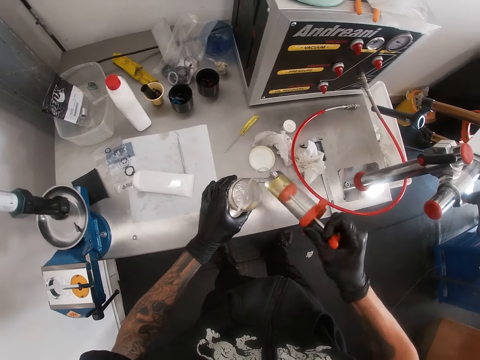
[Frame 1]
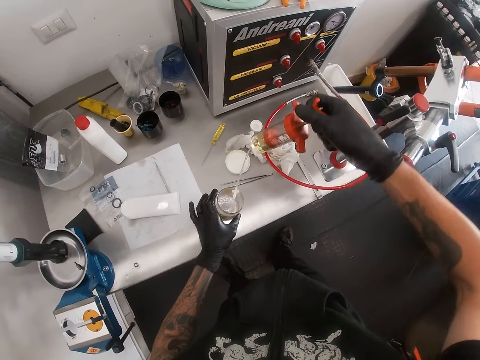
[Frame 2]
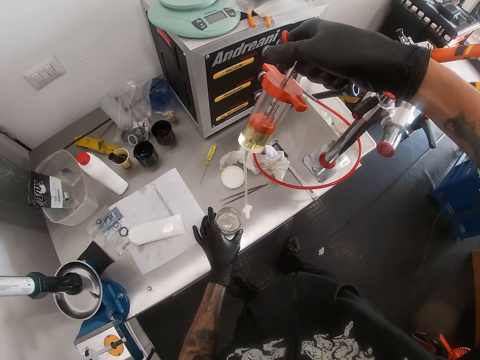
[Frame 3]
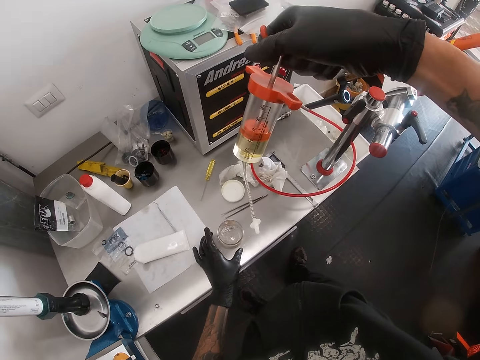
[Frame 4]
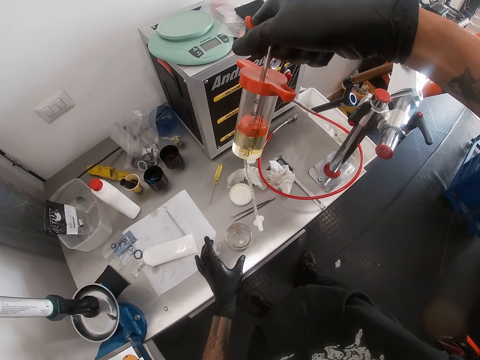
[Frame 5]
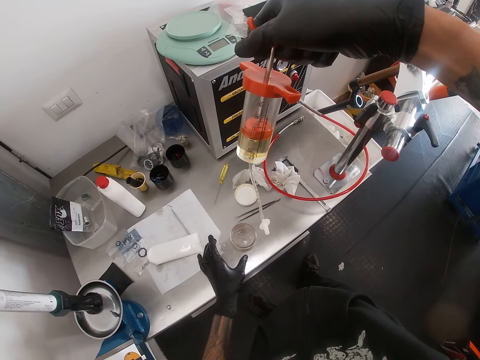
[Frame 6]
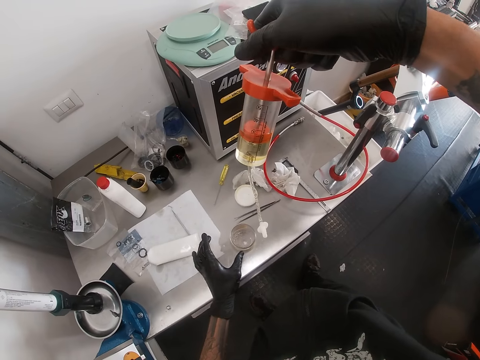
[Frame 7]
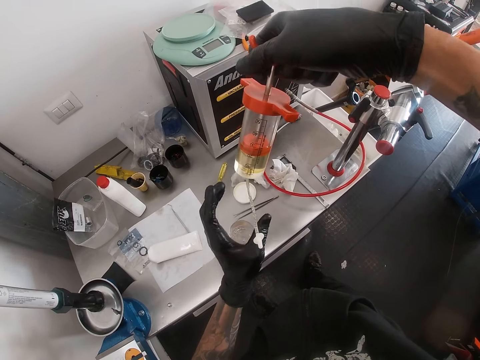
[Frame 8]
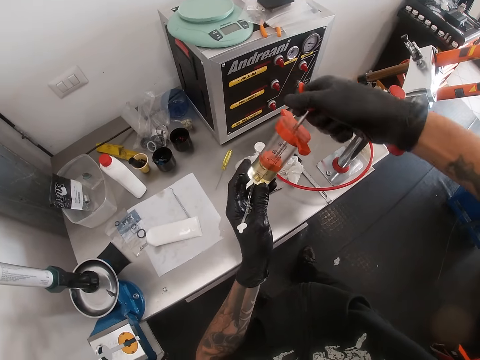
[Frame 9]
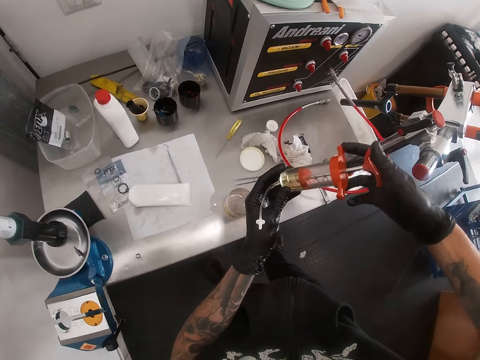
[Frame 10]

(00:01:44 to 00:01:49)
The camera wearer drops the fork fluid container on the table with his left hand. He stares at the liquid inside the injection tube.

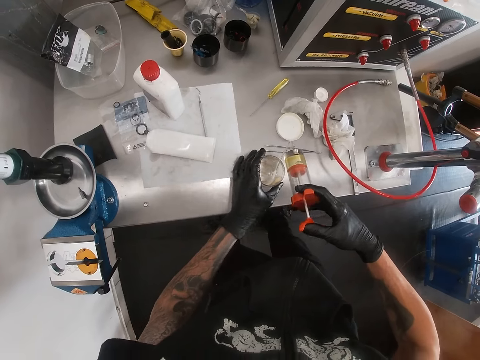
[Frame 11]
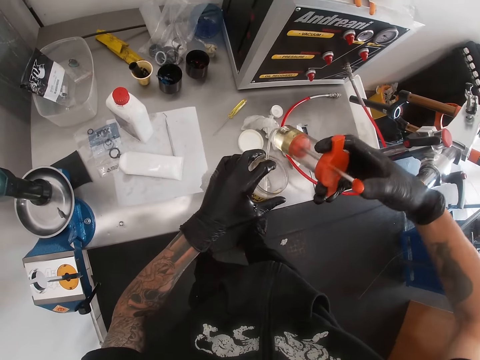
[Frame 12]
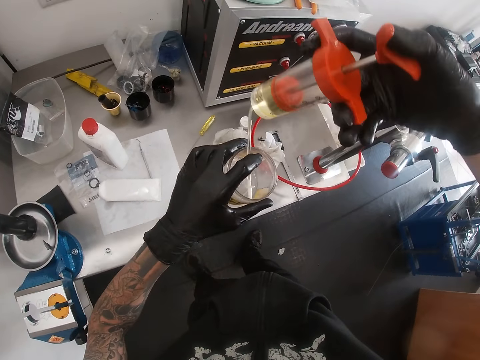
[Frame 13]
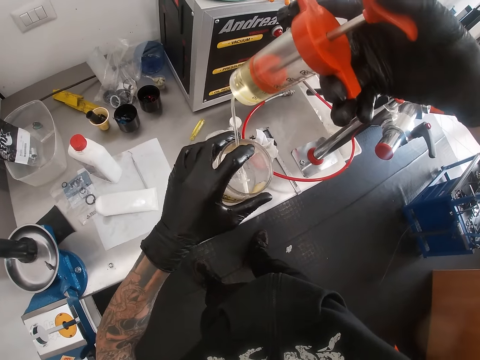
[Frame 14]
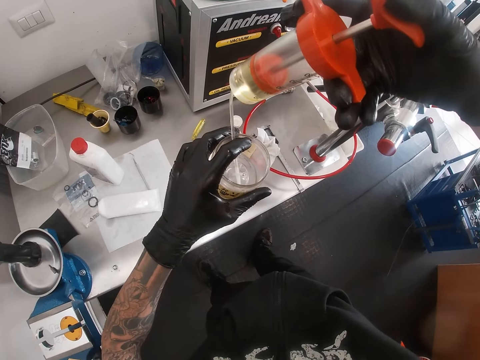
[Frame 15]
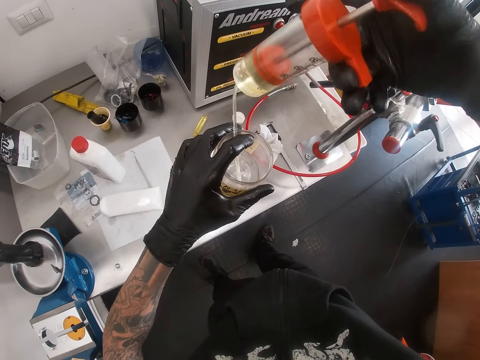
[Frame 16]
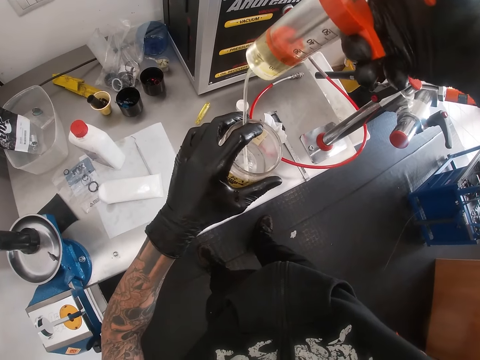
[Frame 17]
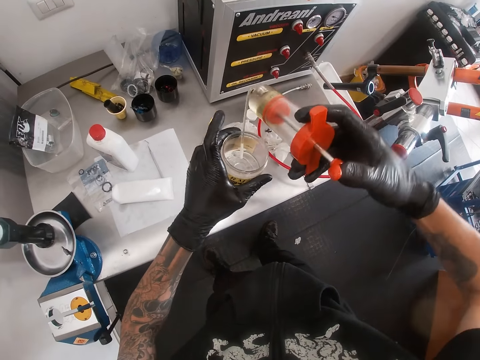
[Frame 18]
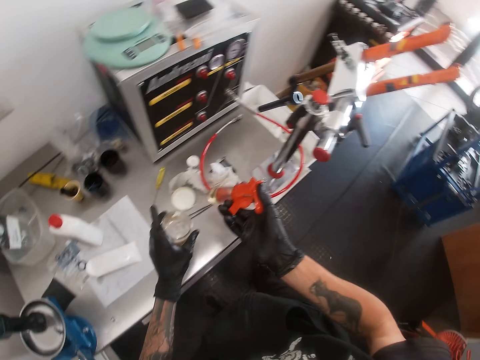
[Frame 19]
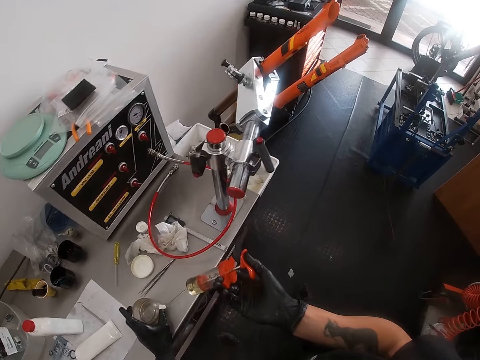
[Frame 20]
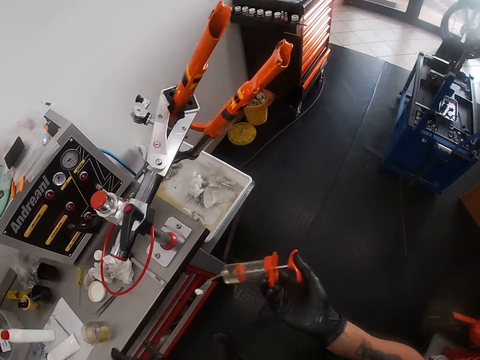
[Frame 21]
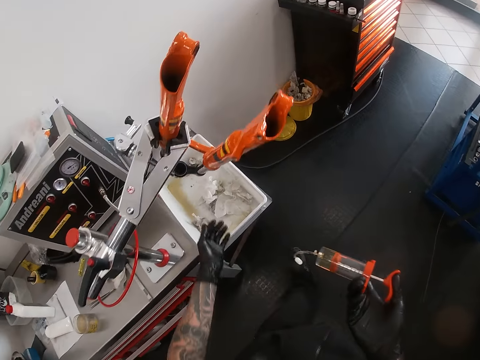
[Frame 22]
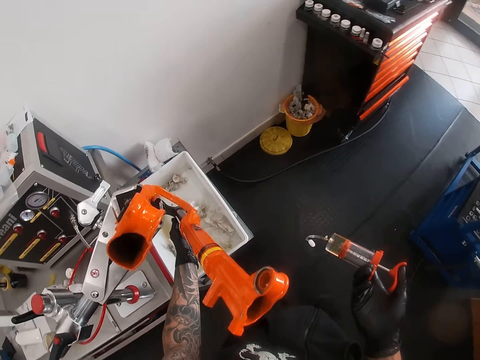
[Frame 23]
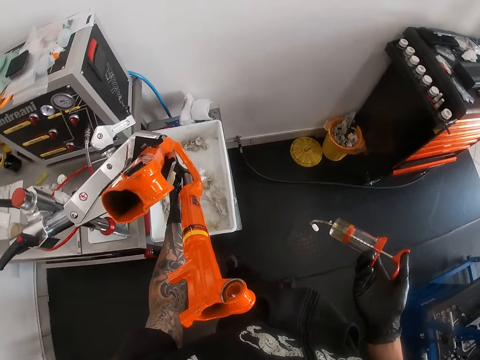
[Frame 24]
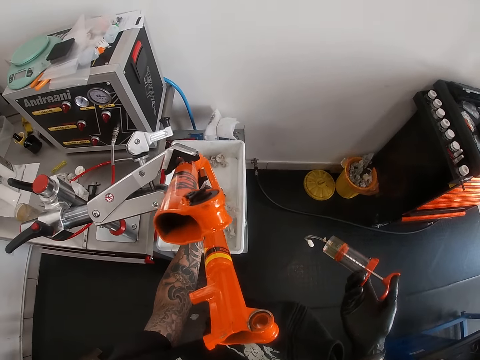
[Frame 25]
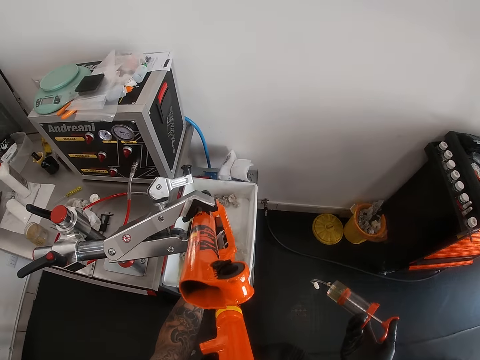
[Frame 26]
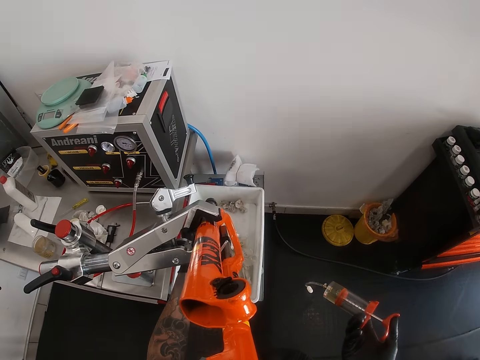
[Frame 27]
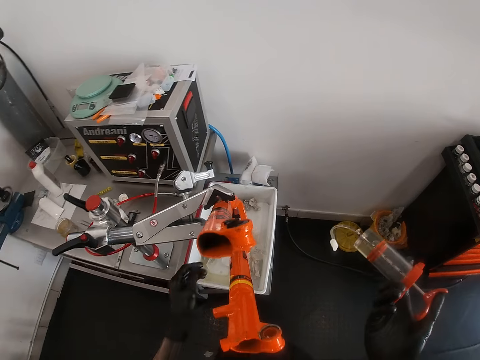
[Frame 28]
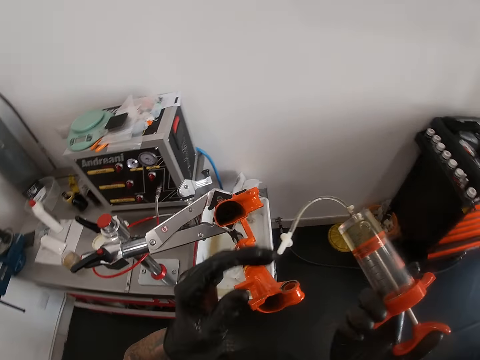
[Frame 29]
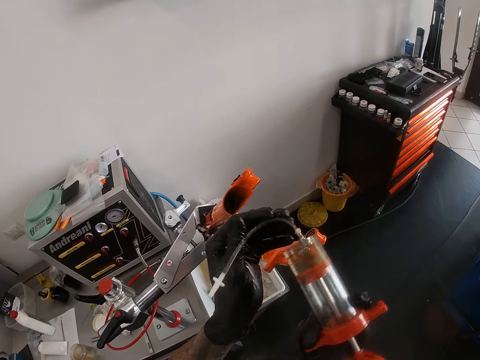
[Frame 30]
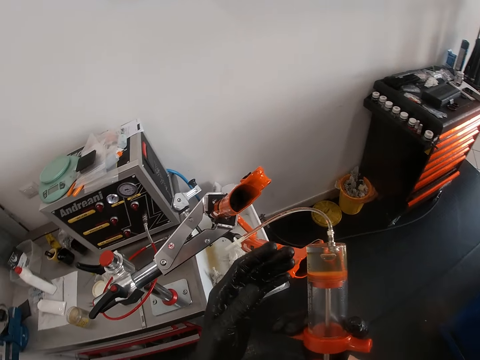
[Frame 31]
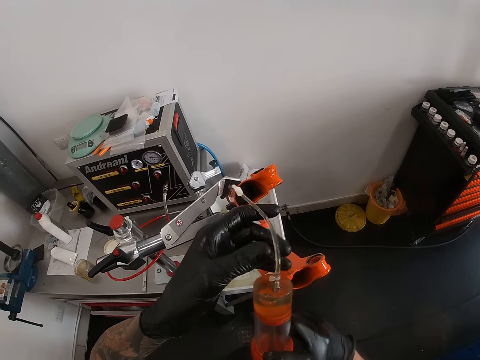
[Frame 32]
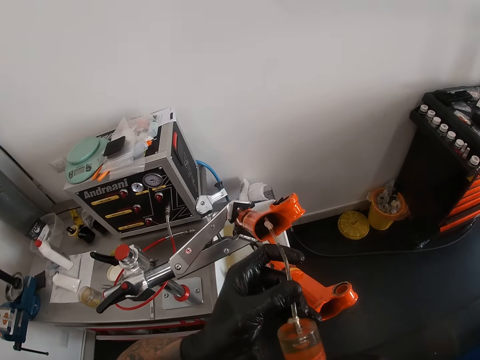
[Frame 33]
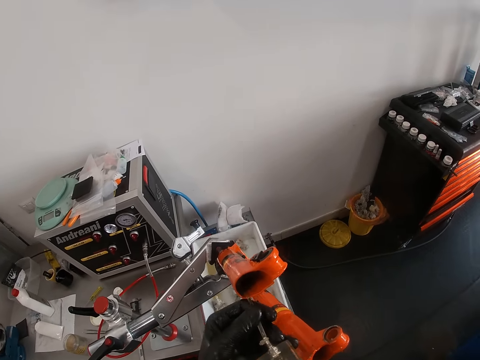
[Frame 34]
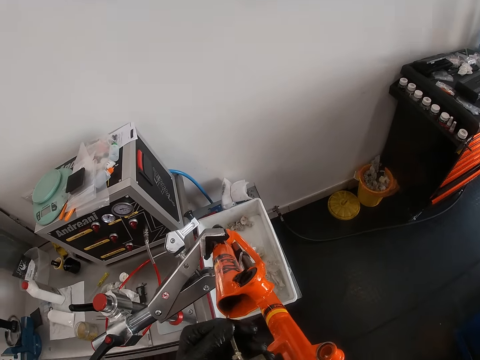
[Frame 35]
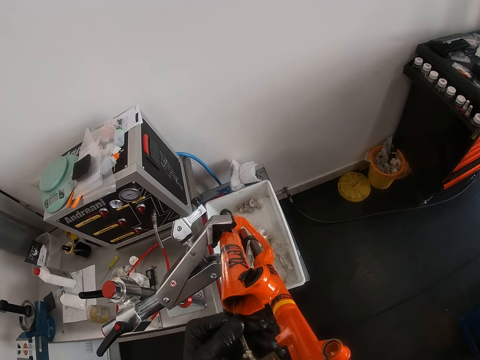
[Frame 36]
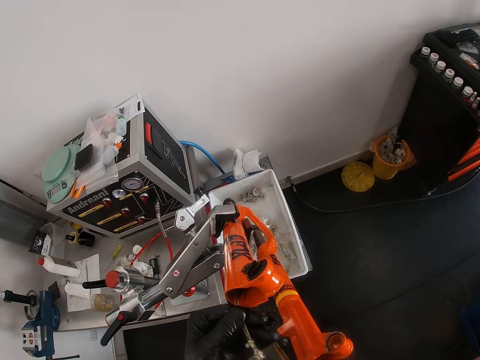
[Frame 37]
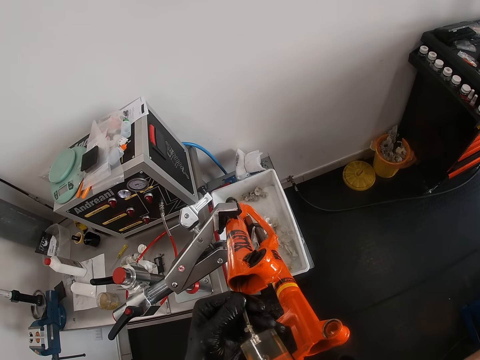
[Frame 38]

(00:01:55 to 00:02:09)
The camera wearer picks up the fork fluid container from the table with his left hand. He withdraws some fork fluid from the fork fluid container with the oil suction syringe in his right hand. He puts the liquid inside the container. He drops the fork fluid container on the table with his left hand. He holds the bicycle parts with his left hand and stares at the bicycle parts. He puts liquids inside the bicycle part.

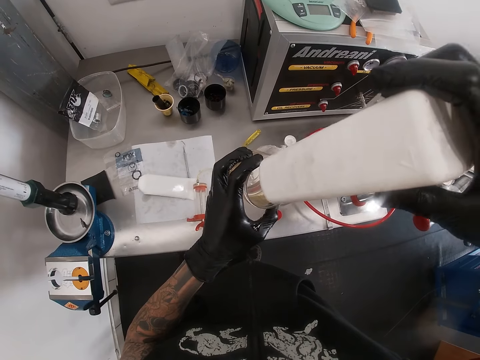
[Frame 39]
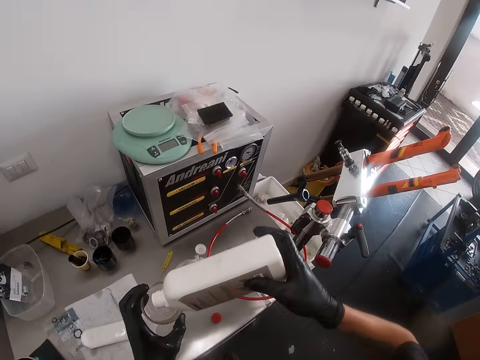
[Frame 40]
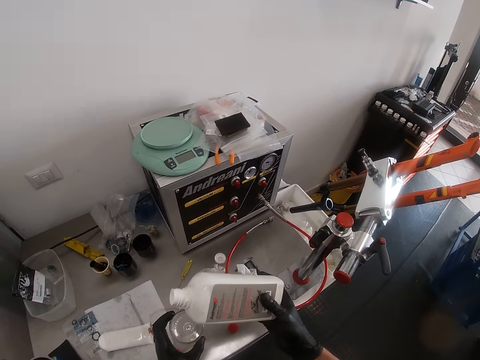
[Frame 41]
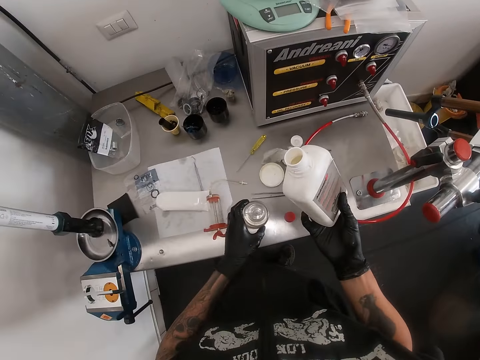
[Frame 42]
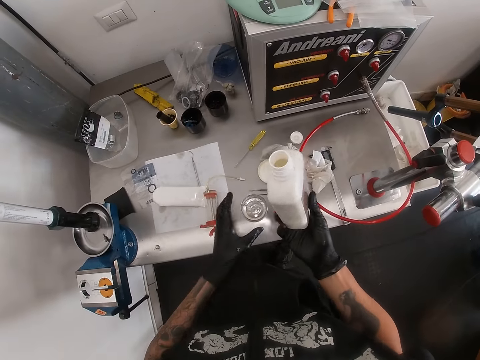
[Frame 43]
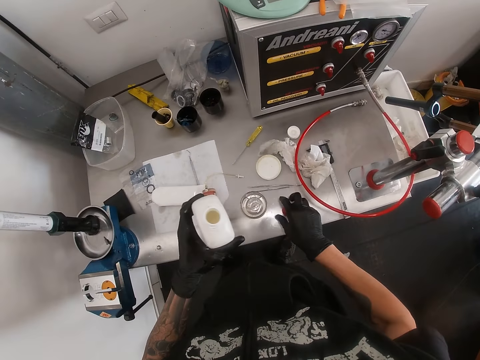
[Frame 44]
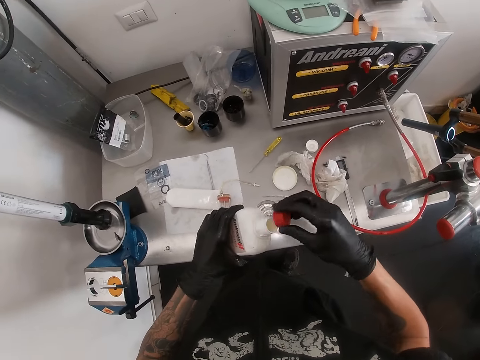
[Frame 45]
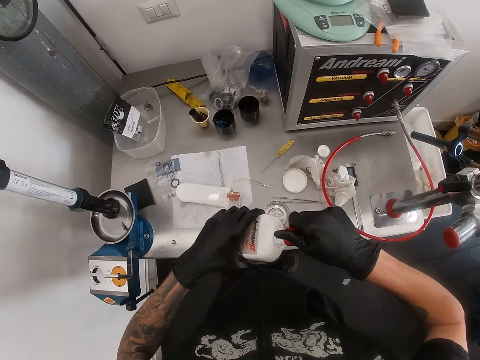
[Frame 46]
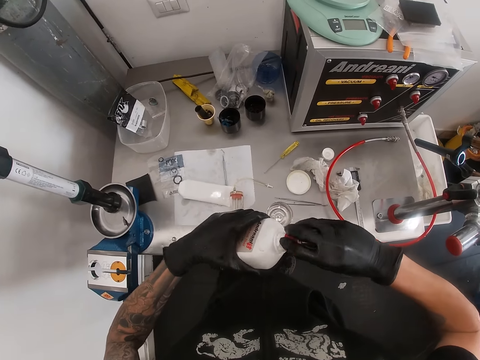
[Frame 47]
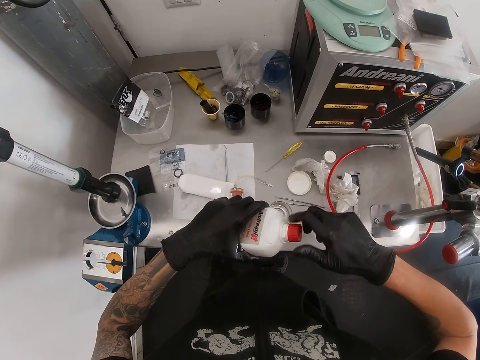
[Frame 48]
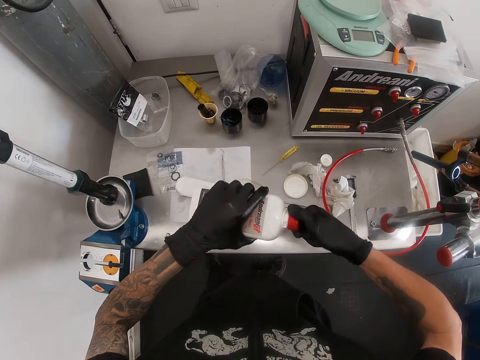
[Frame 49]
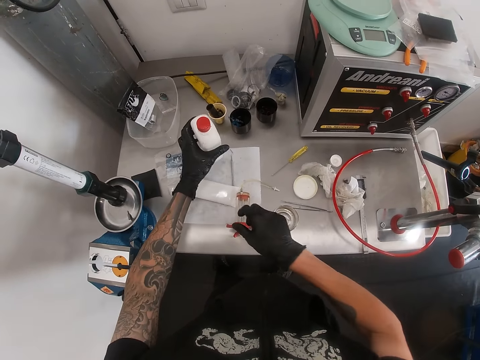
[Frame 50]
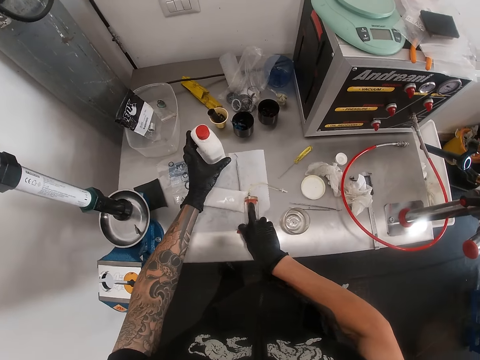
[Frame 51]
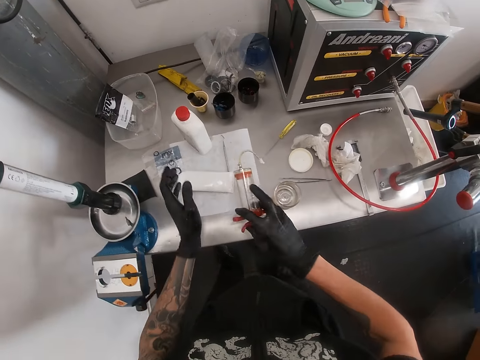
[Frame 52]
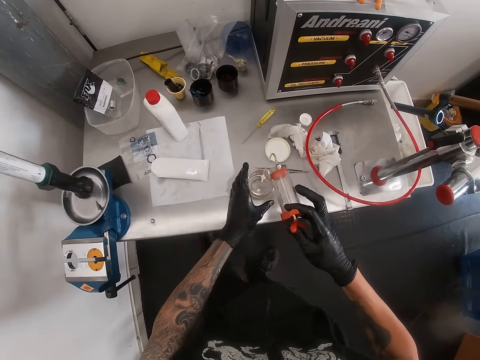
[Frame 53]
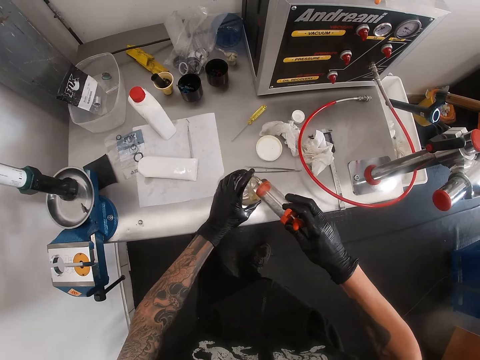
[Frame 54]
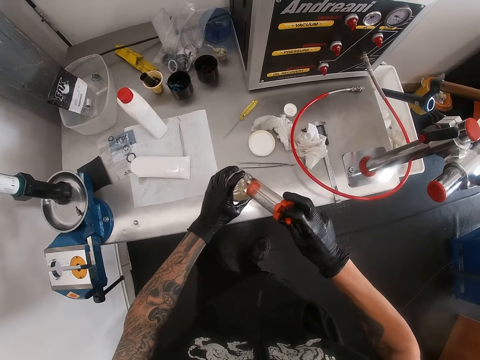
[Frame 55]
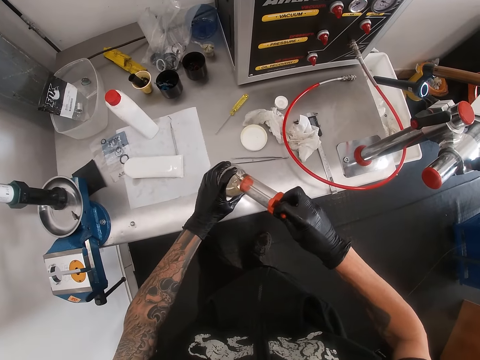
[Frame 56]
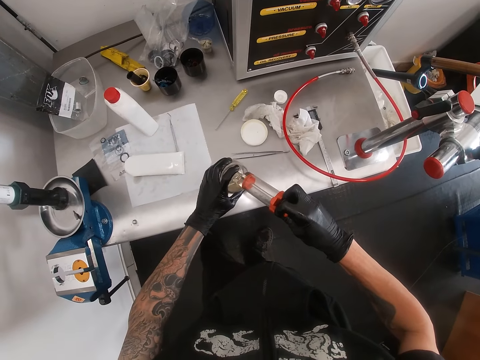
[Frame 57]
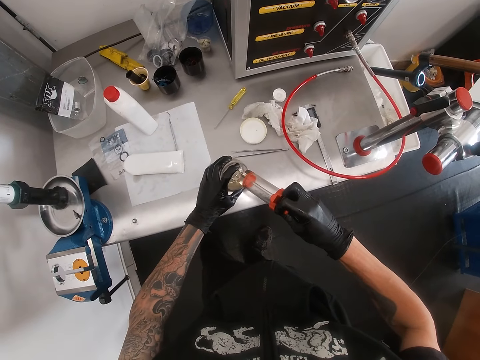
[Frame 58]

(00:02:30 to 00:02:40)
The camera wearer drops the fork fluid container on the table with his left hand. He passes the bottle of fork fluid from his right hand to his left hand. He picks up the bottle of fork fluid cover on the table with his right hand. He closes the bottle of fork fluid with the bottle of fork fluid cover in his right hand. He drops the bottle of fork fluid on the table with his left hand. He picks up the oil suction syringe on the table with his right hand. He picks up the fork fluid container from the table with his left hand. He holds the container on the table. He withdraws some fork fluid from the fork fluid container with the oil suction syringe in his right hand.
